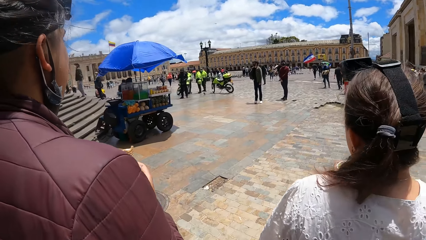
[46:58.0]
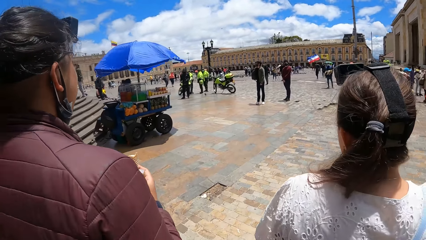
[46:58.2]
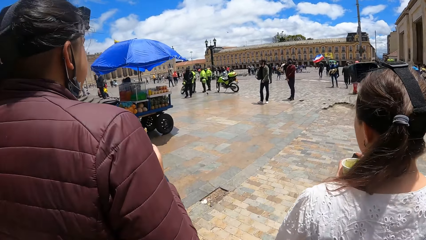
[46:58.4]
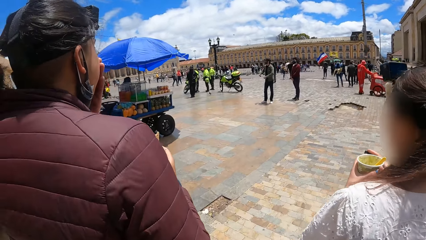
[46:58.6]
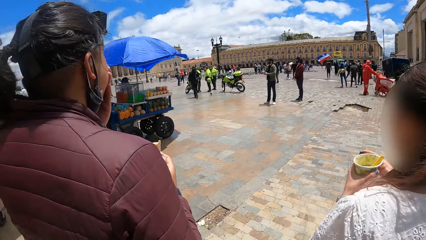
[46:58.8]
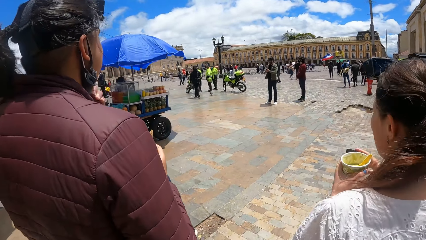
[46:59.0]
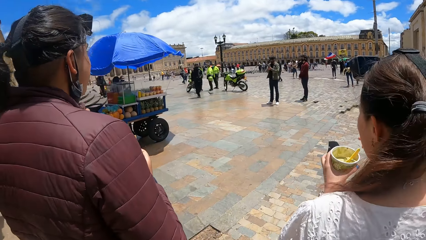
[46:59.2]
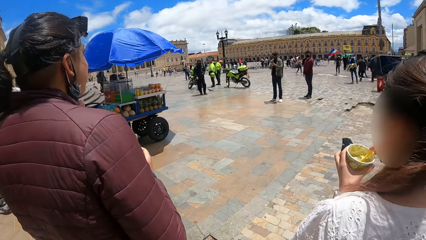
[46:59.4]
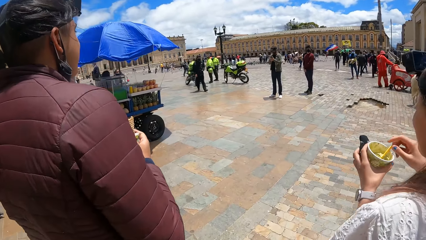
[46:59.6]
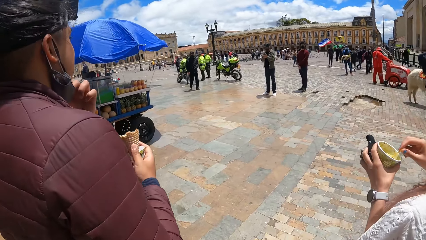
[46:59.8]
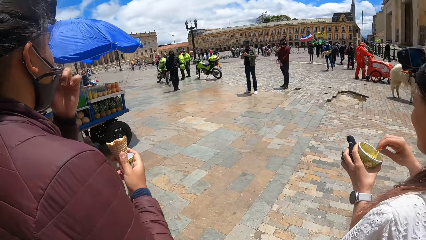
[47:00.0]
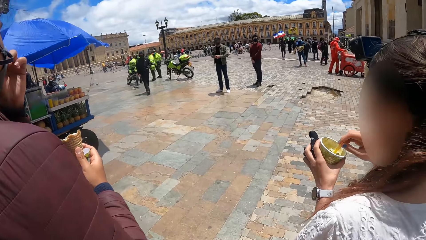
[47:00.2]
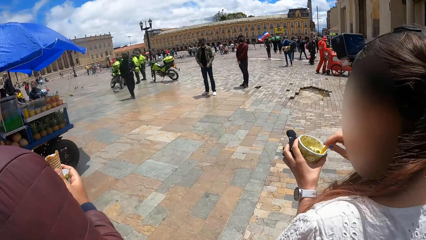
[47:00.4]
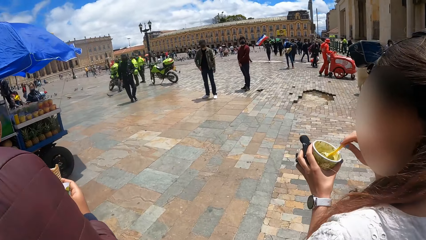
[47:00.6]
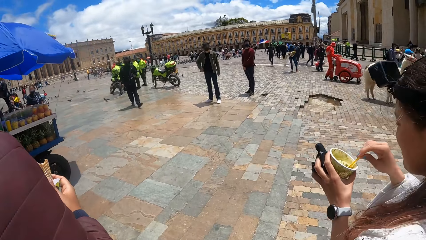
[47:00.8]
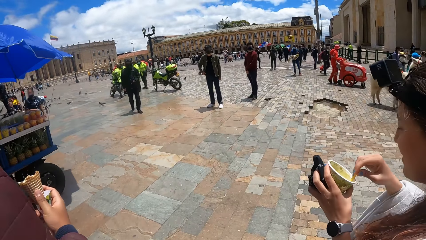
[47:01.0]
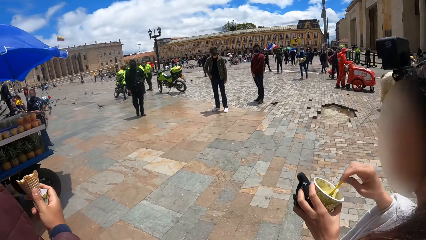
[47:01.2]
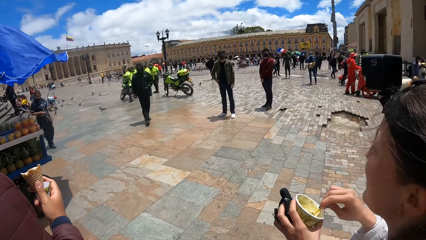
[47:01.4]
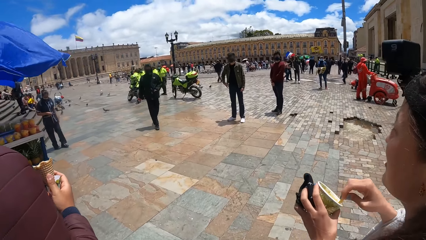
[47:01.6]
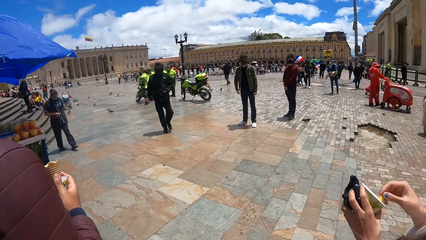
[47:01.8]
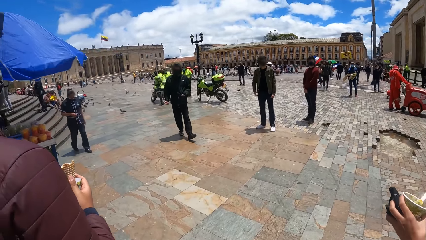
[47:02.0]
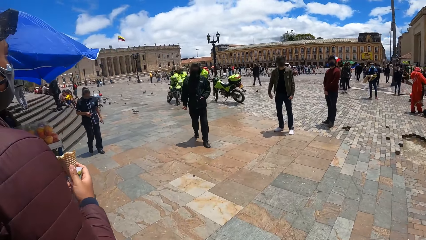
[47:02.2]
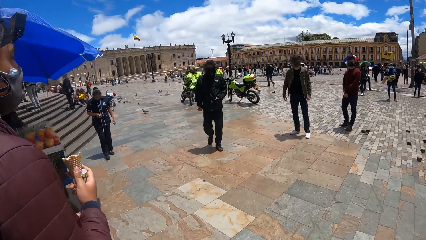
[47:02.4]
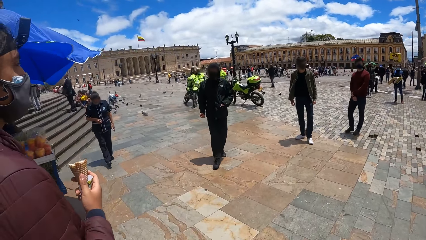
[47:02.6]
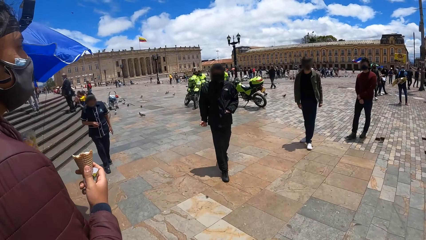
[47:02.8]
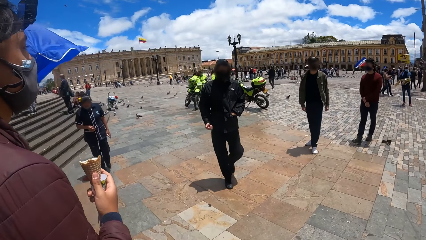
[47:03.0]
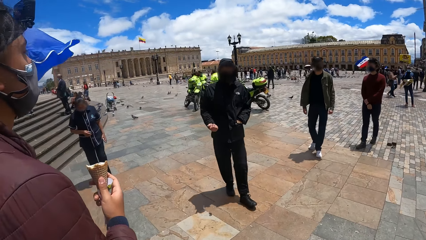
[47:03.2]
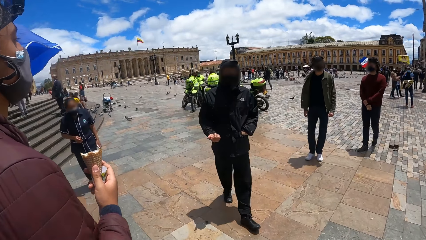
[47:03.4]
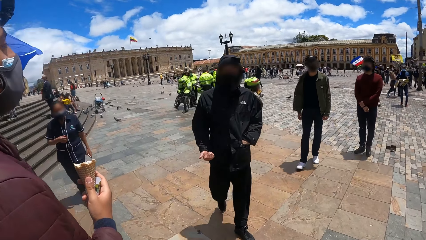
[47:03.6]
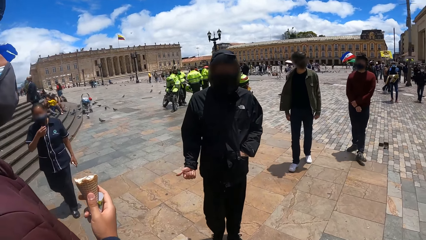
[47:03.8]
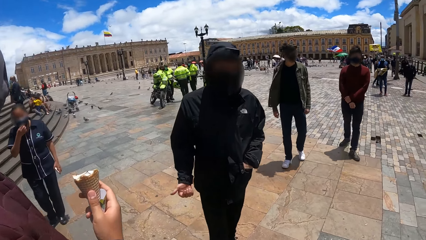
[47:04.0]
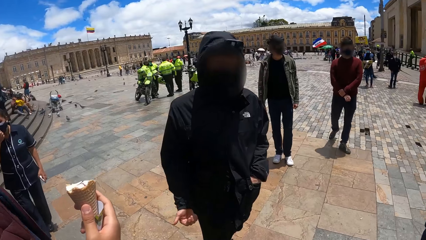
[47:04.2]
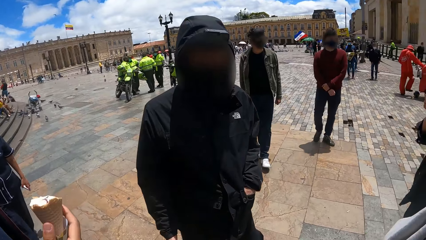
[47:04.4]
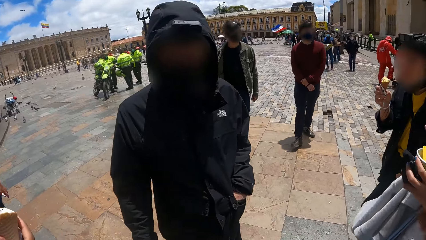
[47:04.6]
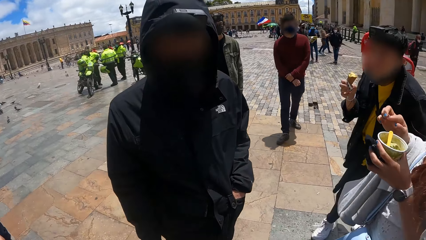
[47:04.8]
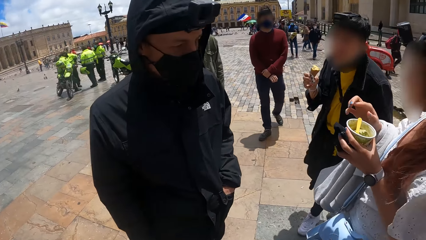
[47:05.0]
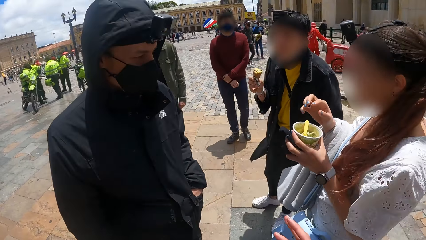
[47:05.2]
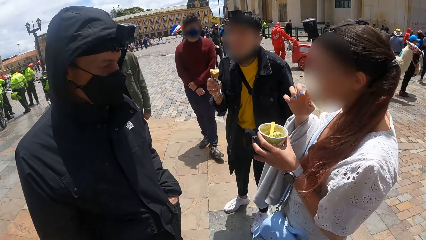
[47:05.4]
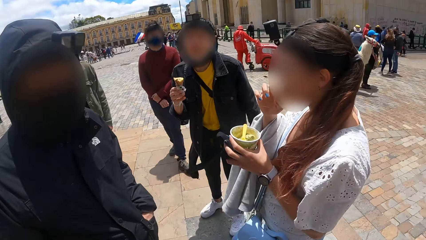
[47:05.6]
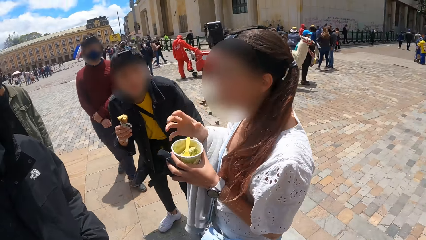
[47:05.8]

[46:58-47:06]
A person eats ice cream. The camera wearer walks around the compound. They interact with another person. A man converses with the camera wearer.

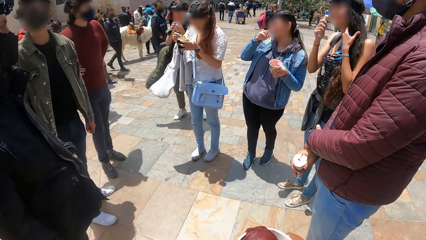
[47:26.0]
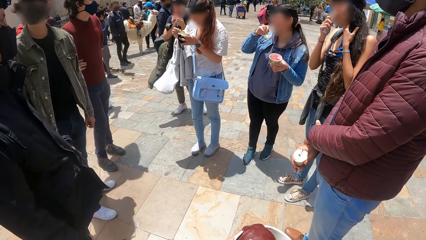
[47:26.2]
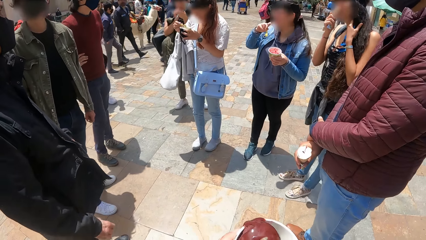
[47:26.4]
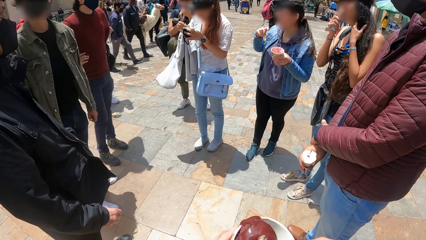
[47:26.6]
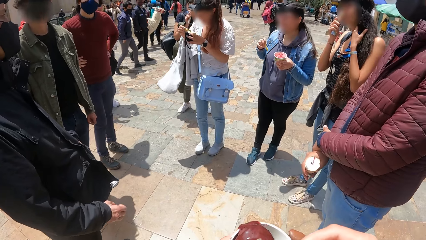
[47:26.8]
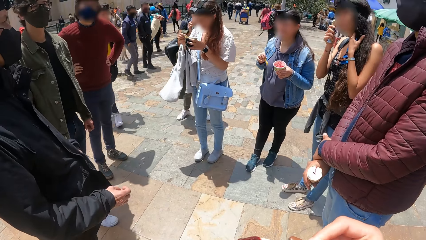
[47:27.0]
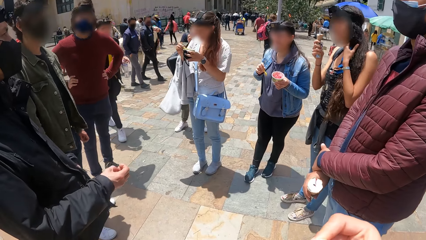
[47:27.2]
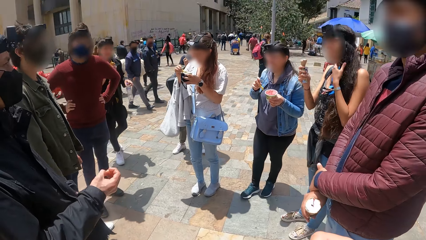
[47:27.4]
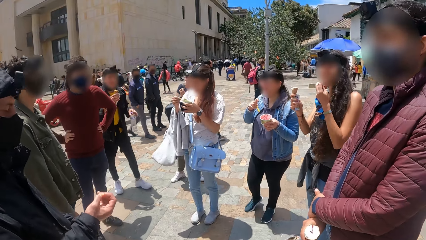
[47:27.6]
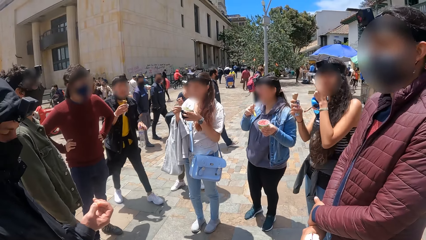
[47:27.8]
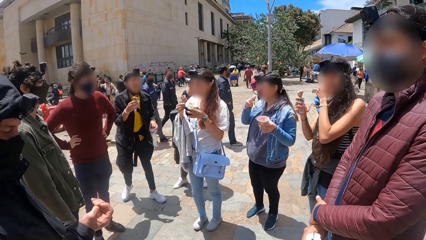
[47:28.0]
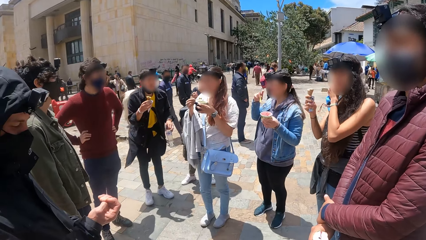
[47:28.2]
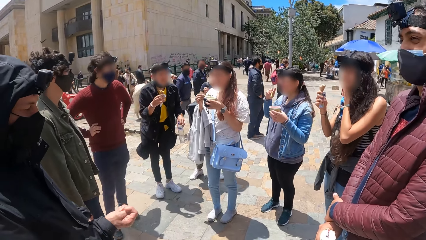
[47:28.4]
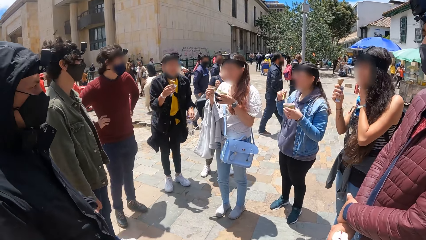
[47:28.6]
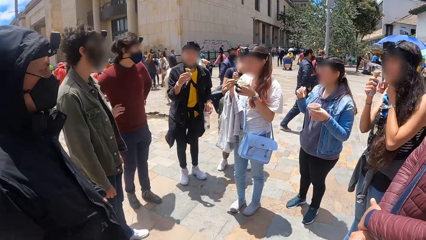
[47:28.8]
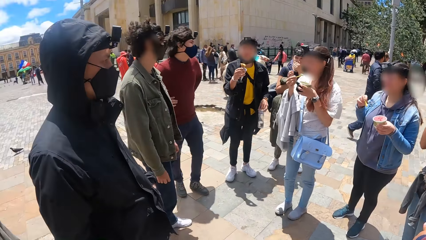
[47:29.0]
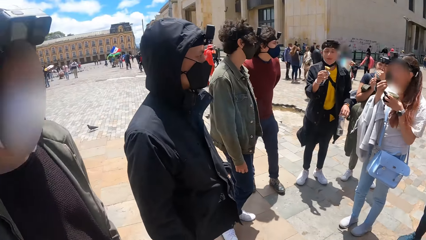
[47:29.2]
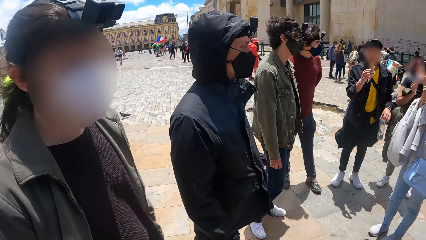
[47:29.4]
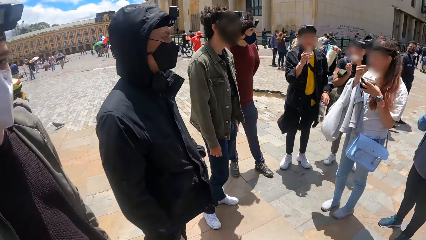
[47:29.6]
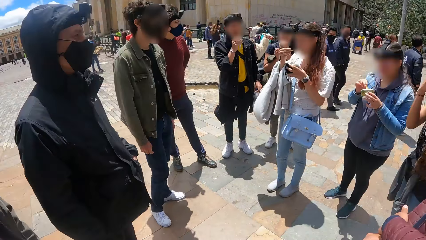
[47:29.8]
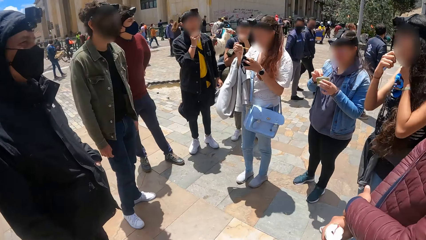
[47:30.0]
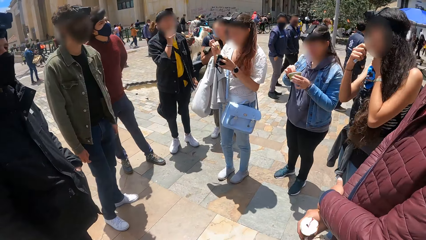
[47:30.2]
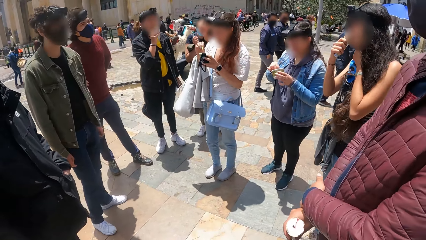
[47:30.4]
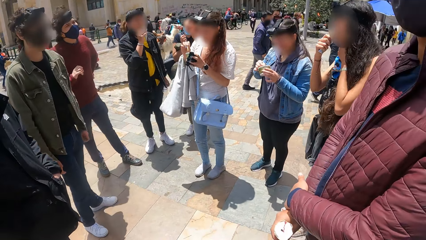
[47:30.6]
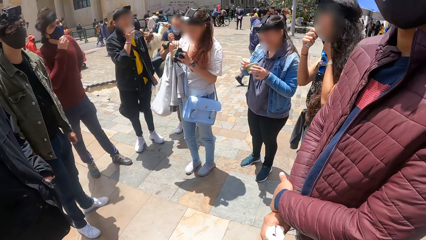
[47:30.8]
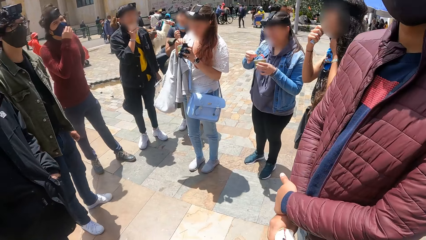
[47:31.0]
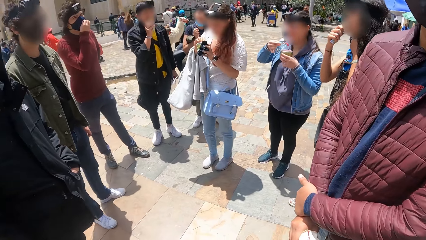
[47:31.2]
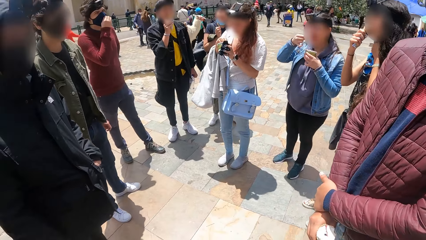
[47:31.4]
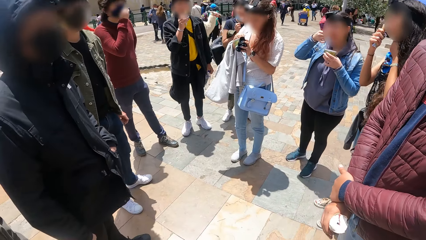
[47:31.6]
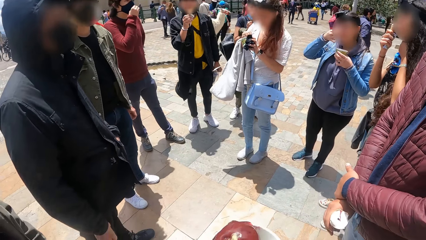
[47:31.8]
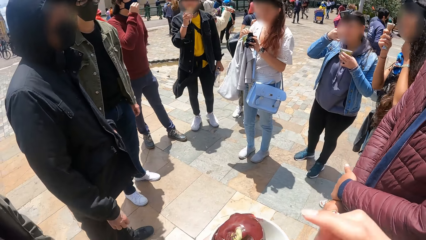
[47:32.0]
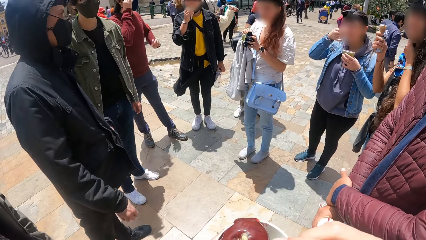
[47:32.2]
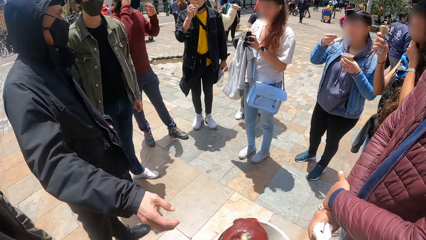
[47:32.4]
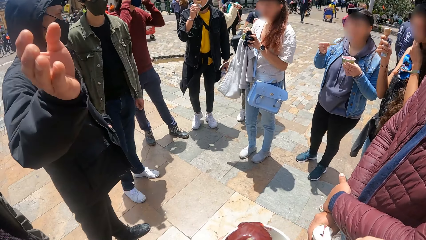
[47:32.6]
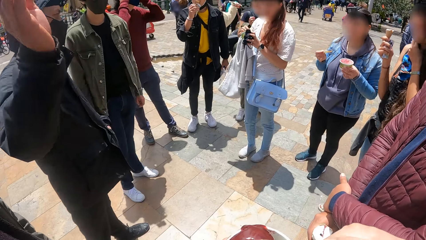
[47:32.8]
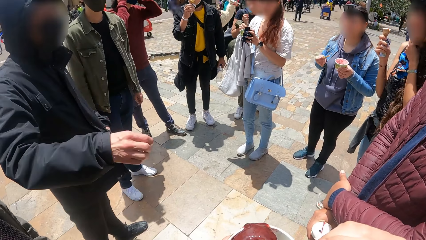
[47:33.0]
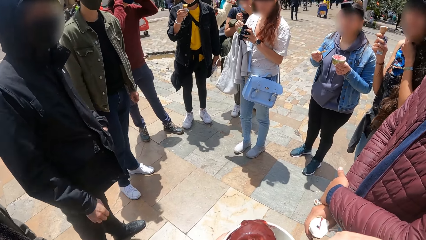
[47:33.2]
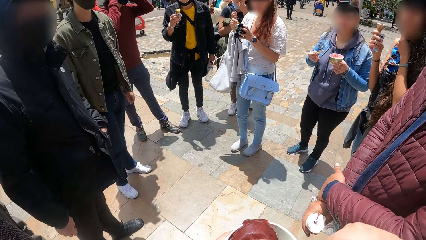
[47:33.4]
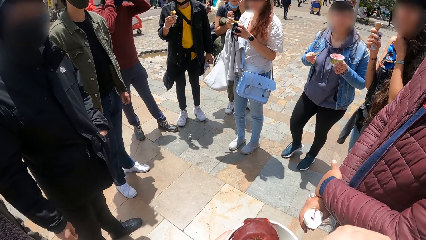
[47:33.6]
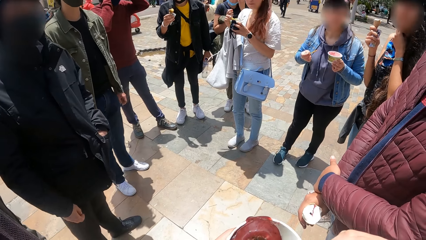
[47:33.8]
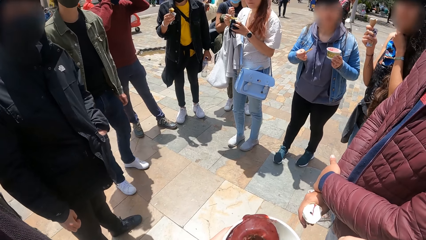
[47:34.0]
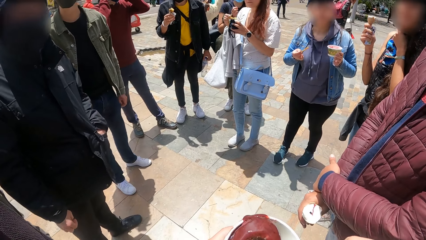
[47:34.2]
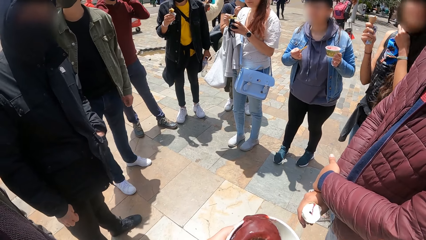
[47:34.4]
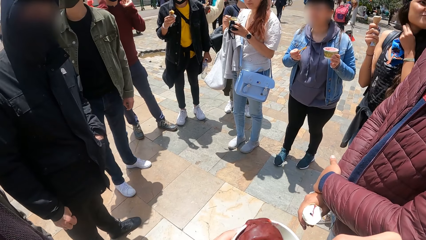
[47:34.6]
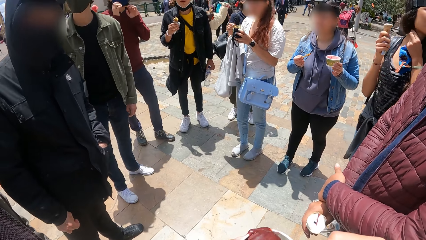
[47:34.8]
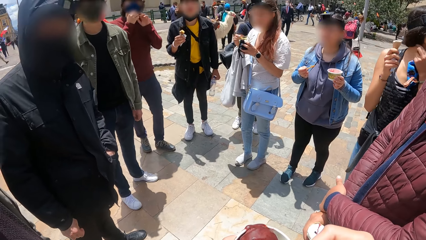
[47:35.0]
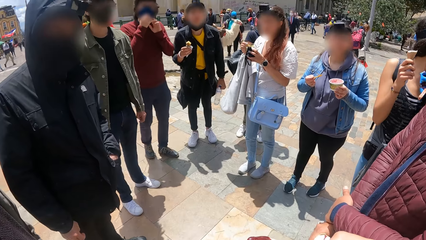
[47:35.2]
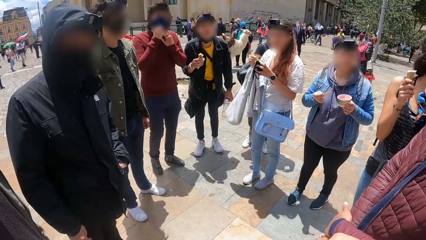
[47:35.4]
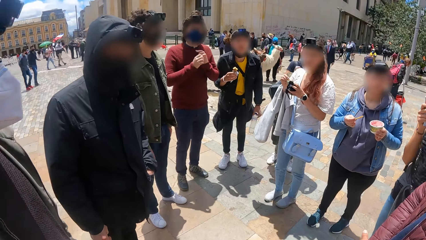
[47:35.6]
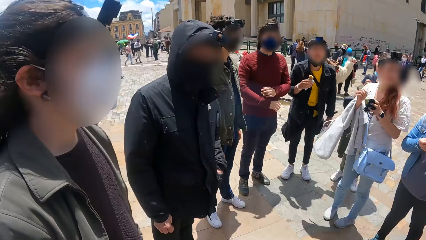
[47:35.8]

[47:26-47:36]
The camera wearer eats ice cream. A person moves his hand. The camera wearer looks at the person.
